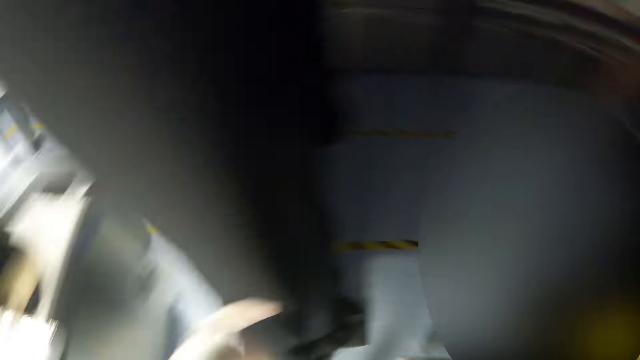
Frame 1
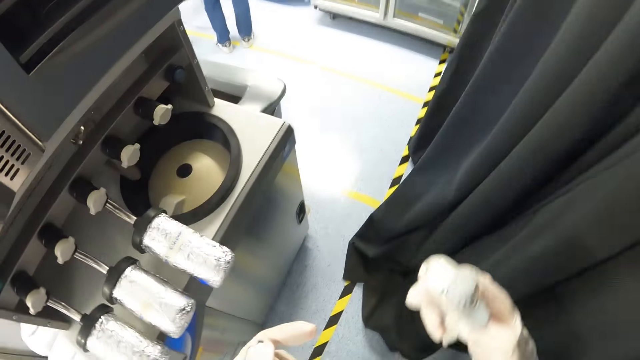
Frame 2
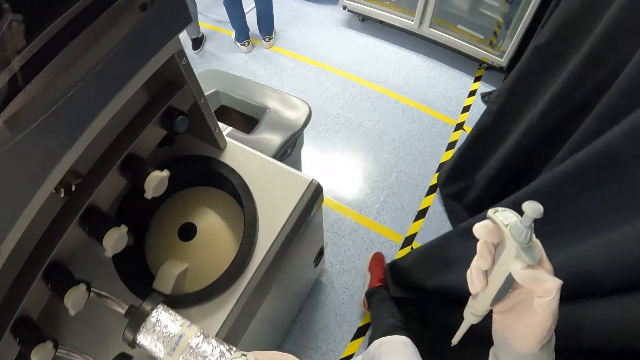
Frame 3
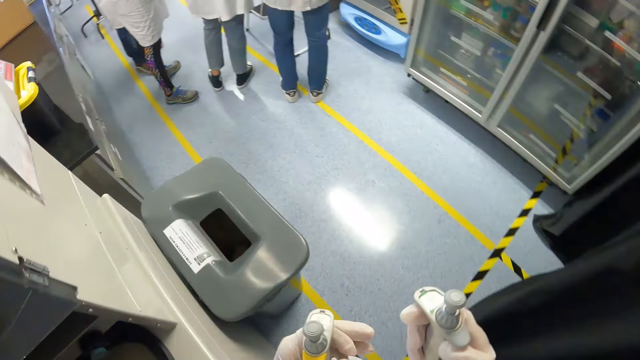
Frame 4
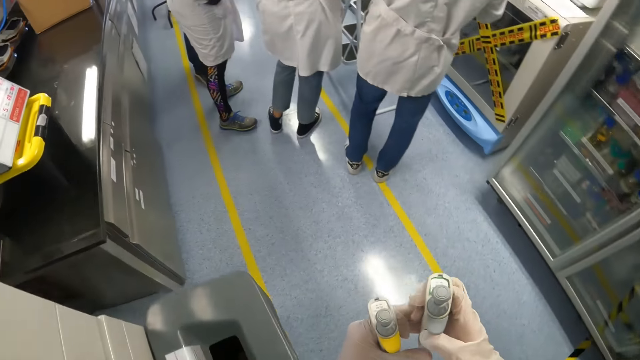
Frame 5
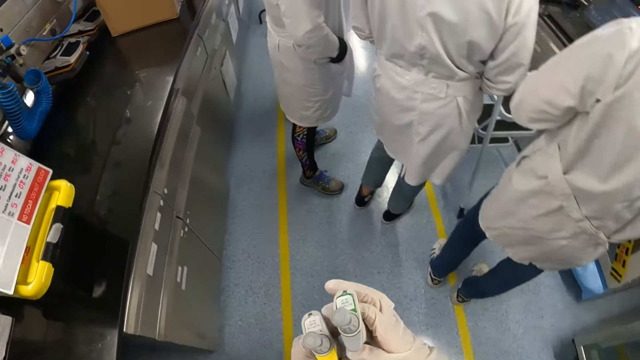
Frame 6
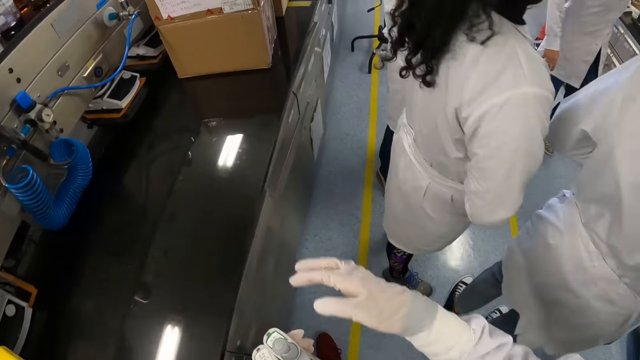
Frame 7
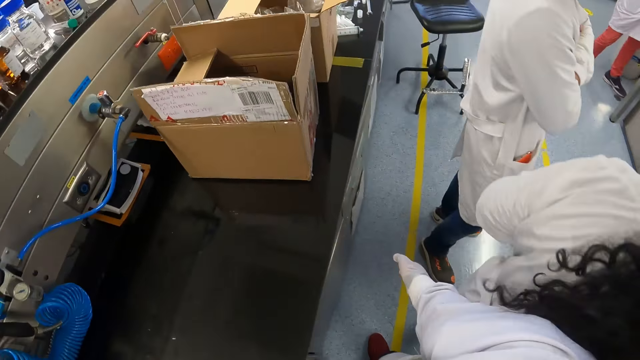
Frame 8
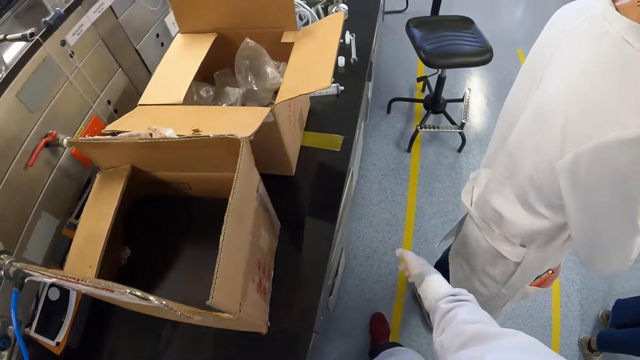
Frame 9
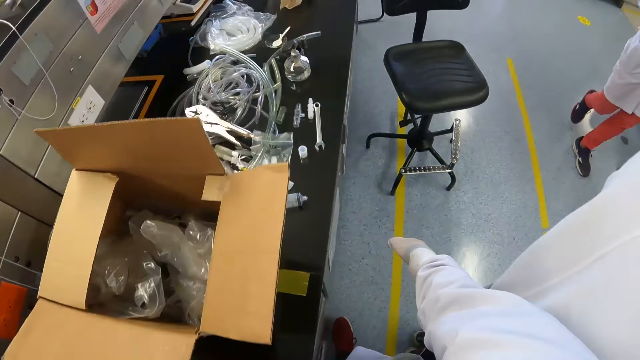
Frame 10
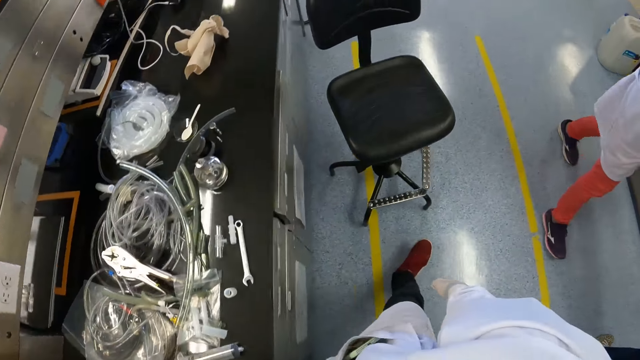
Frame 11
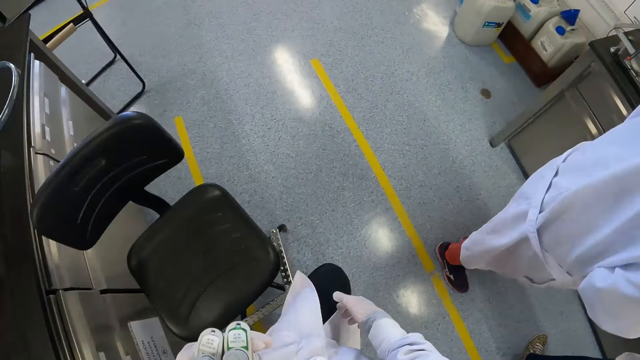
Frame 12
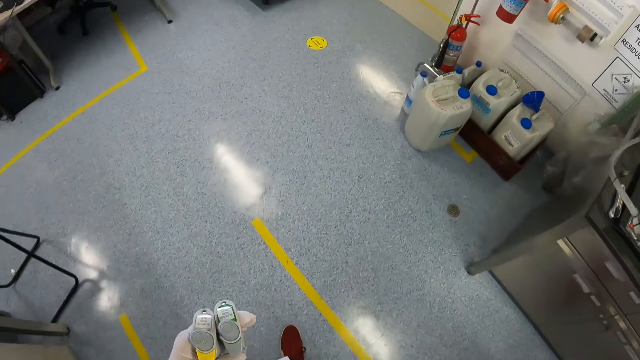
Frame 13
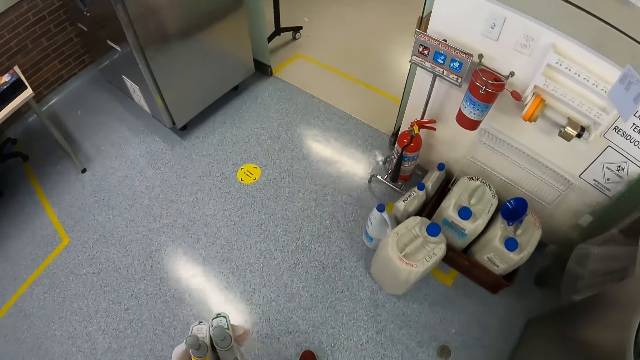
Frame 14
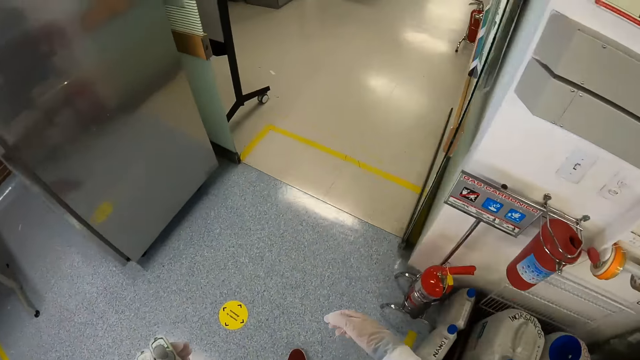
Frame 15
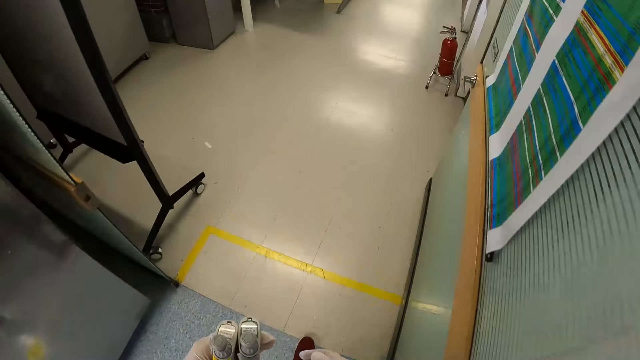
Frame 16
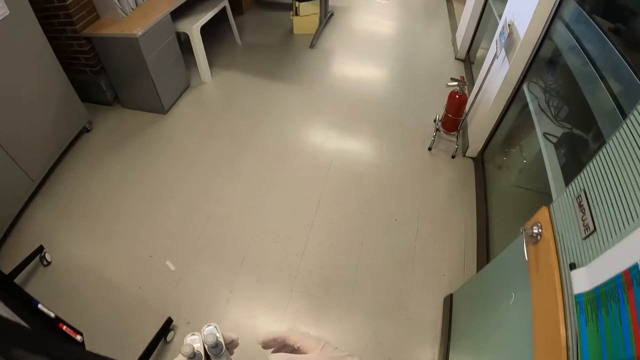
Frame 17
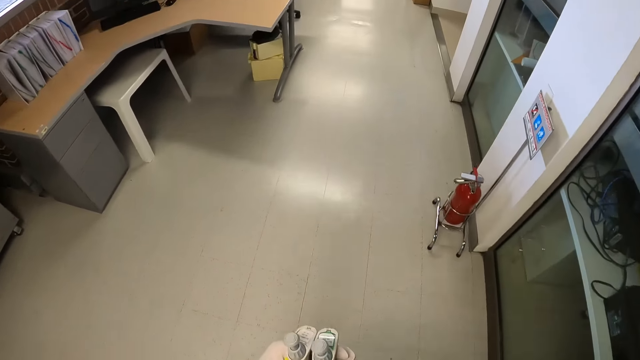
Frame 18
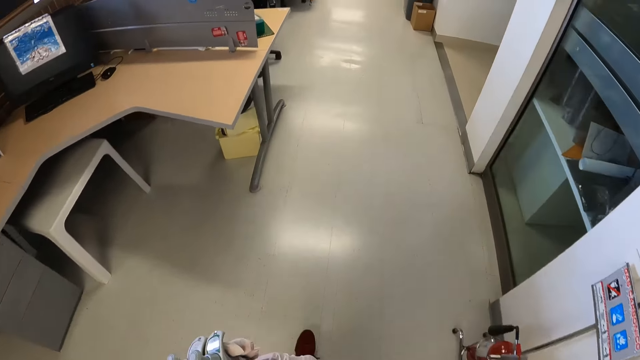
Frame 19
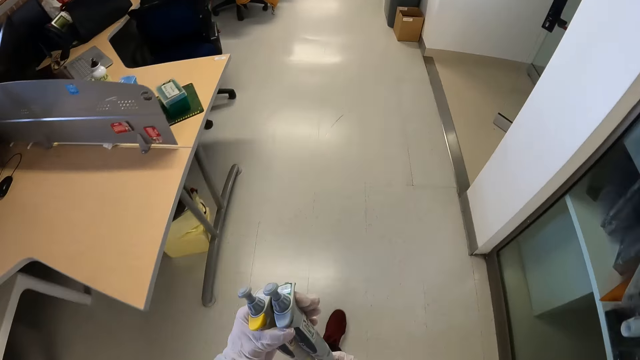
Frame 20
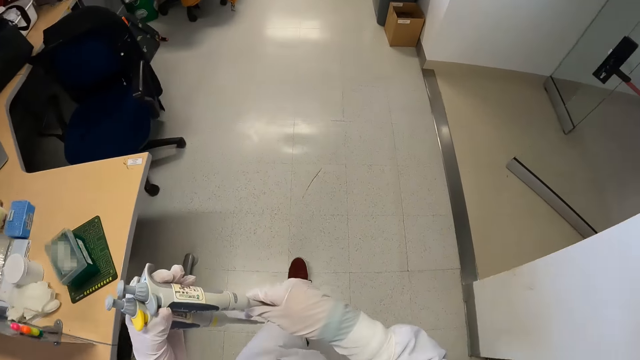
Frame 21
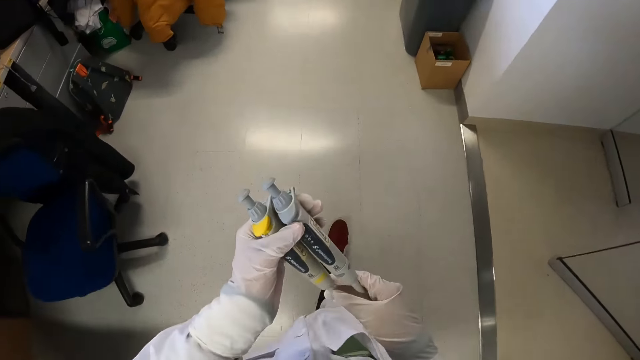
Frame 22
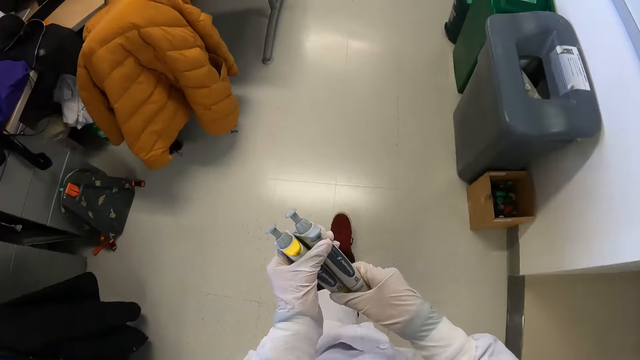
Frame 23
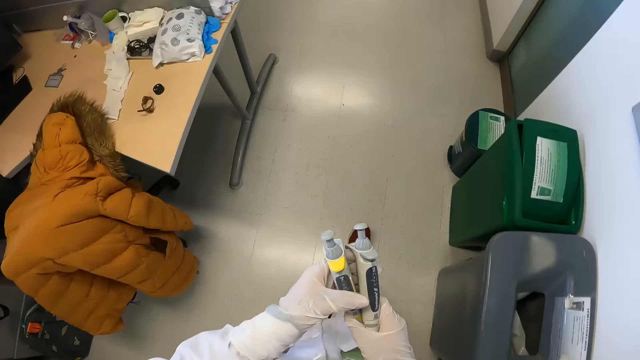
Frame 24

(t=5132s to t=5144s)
The camera wearer walks forward. He passes the pipette to his left hand from his right hand. He walks past the group of people in the room.

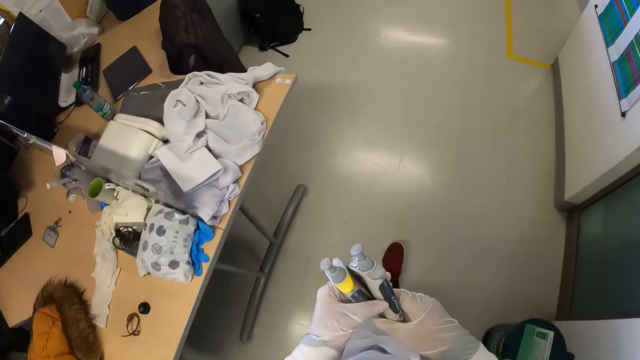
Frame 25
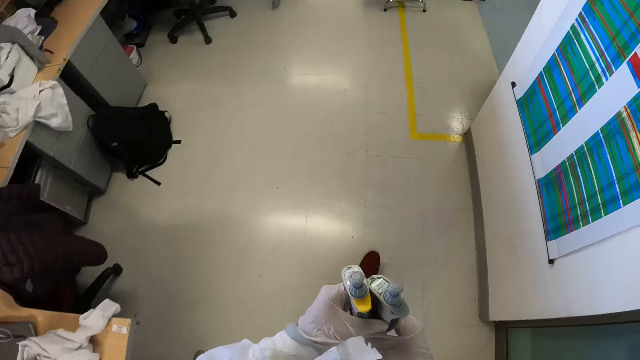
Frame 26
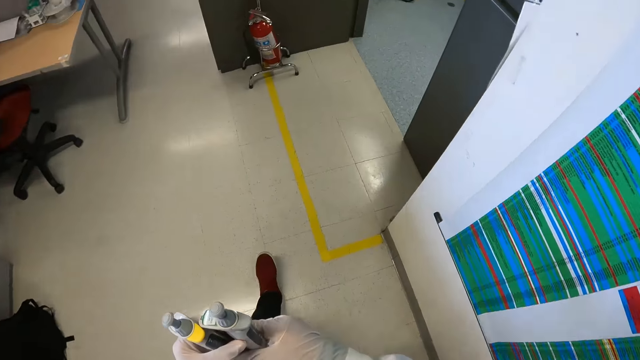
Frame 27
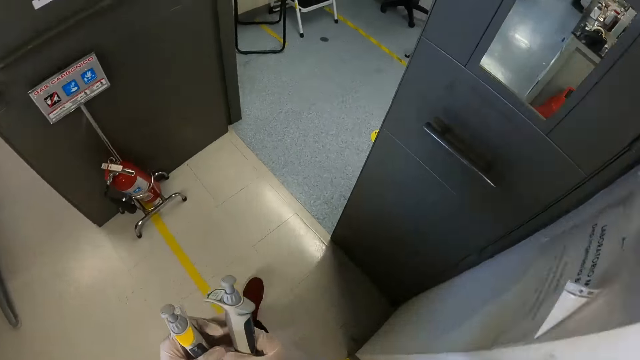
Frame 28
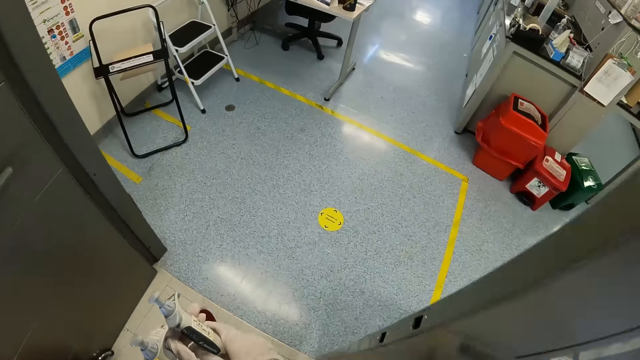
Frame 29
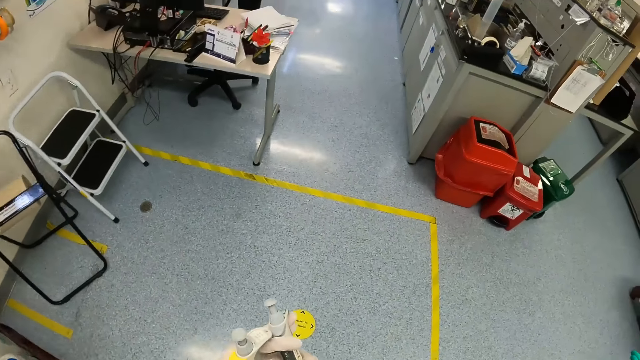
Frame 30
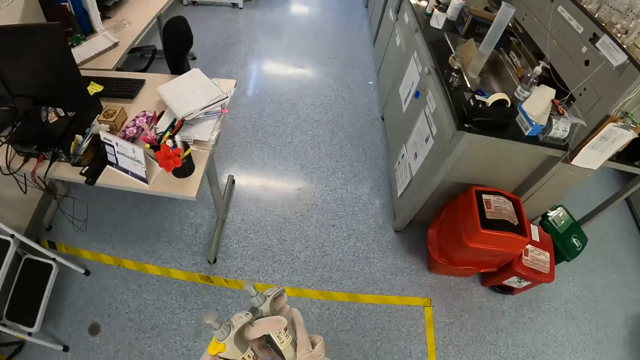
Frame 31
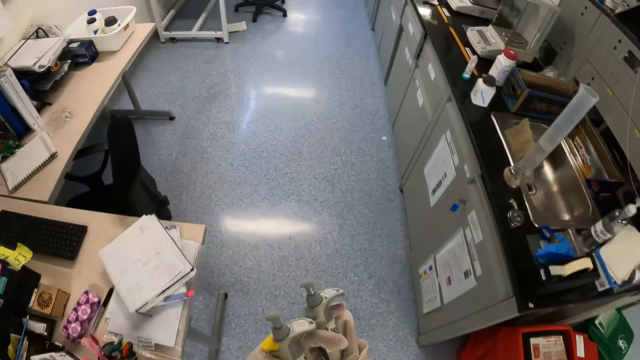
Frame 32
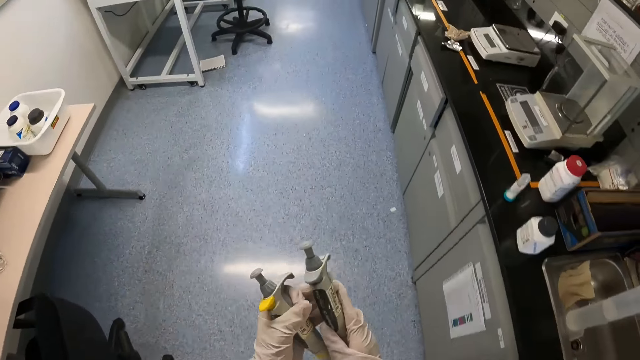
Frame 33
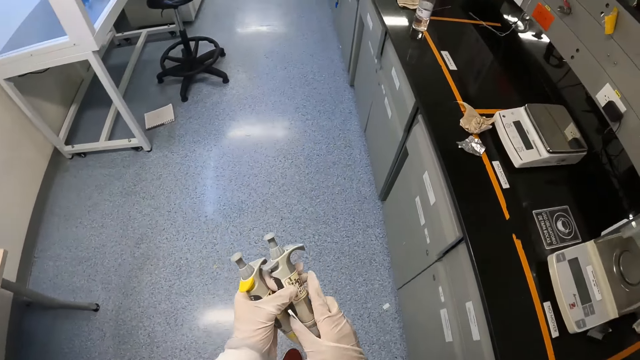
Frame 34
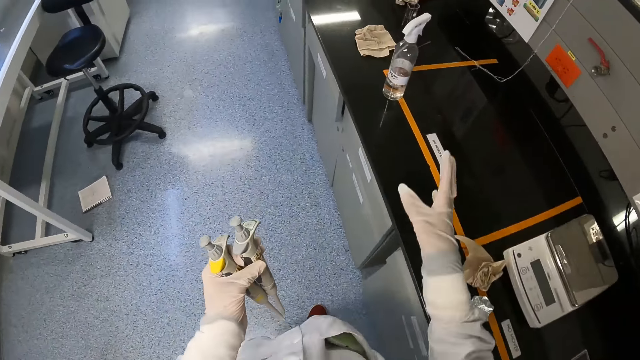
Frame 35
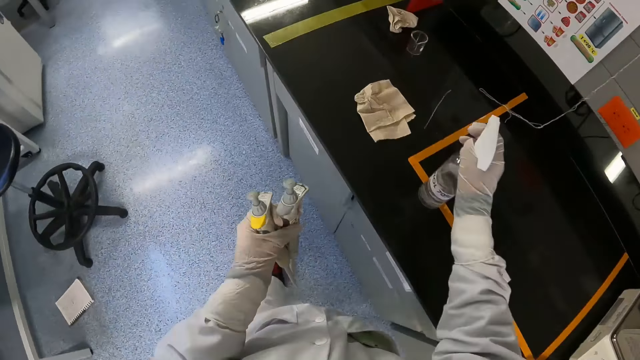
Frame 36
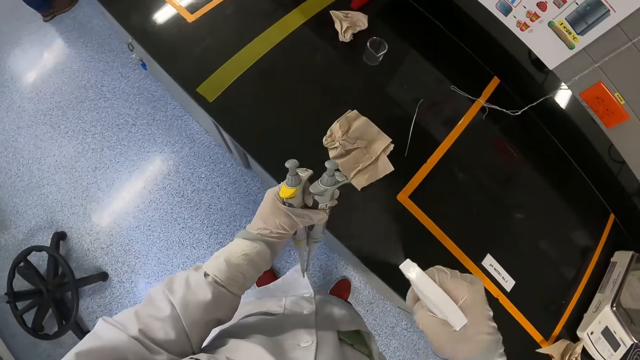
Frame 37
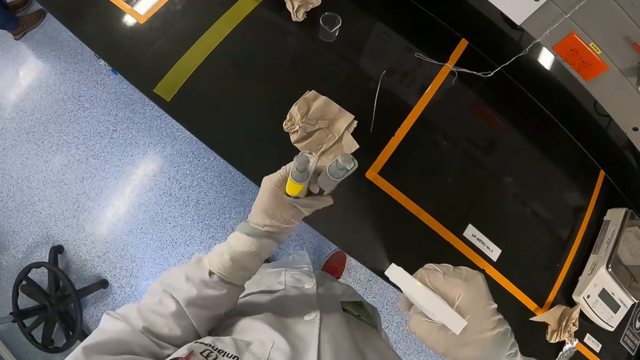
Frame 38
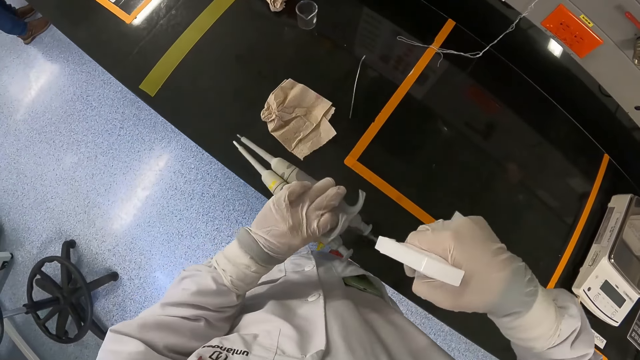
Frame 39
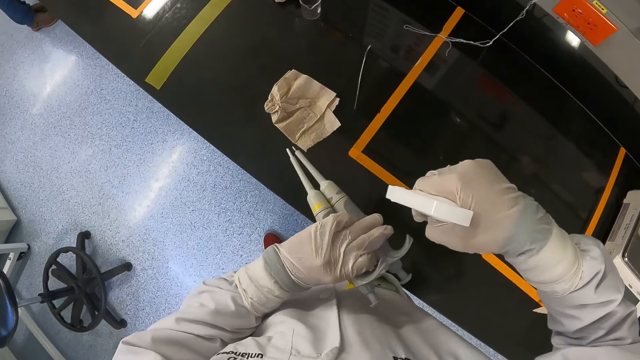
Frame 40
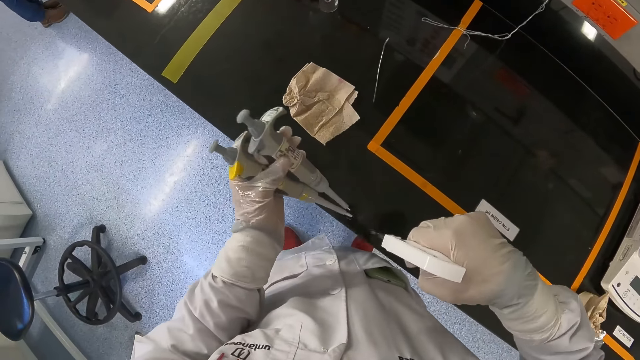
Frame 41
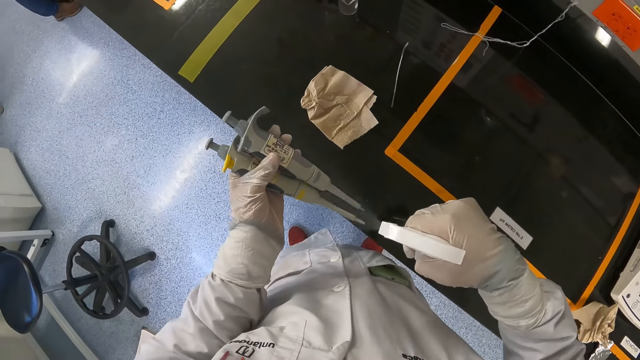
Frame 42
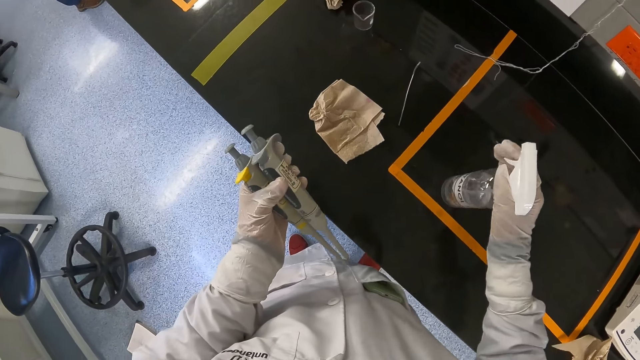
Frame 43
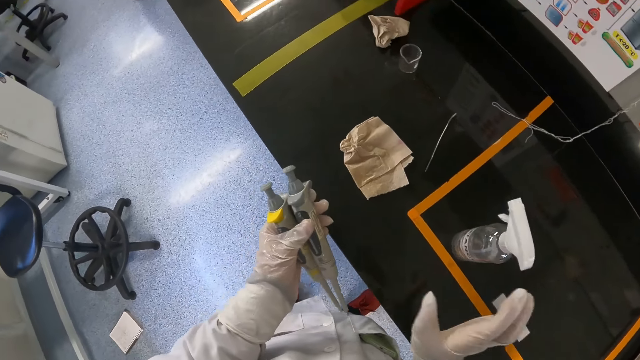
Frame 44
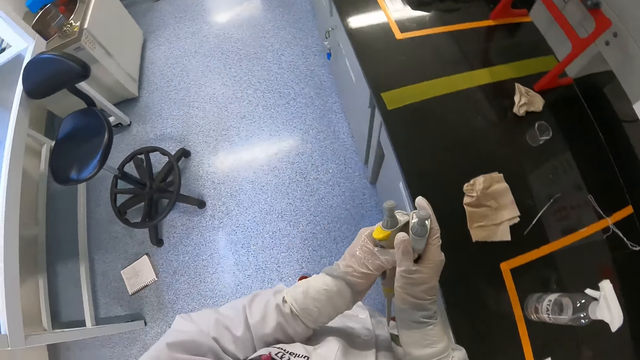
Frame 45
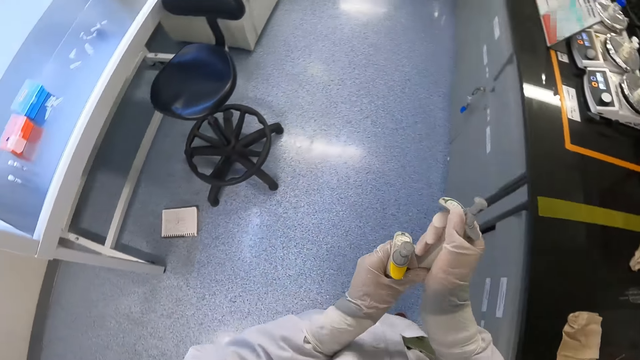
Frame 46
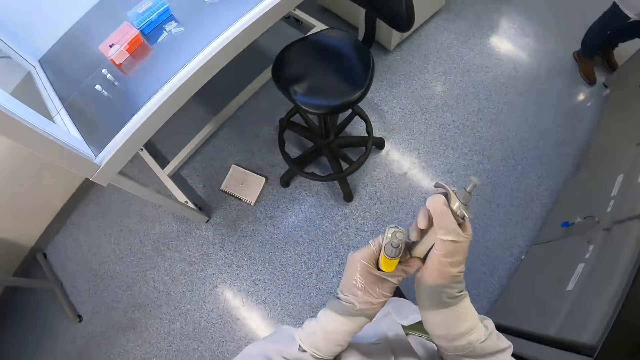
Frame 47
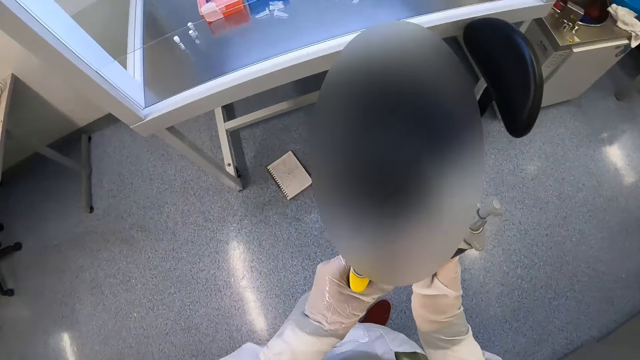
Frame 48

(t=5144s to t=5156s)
The camera wearer passes the micropipette in his right hand to his left hand. He picks up a hand sanitizer from a cabinet with his right hand. He sprays the hand sanitizer in his right hand on the micropipette in his left hand. He places the hand sanitizer in his right hand on the cabinet. He cleans the body of the micropipette with his right hand.
